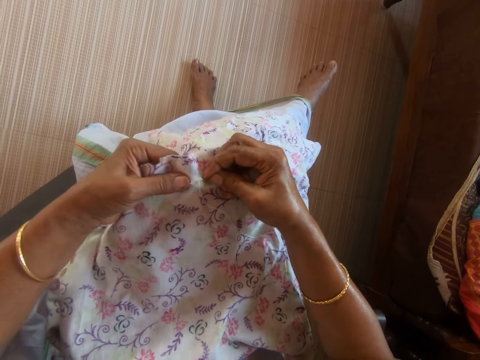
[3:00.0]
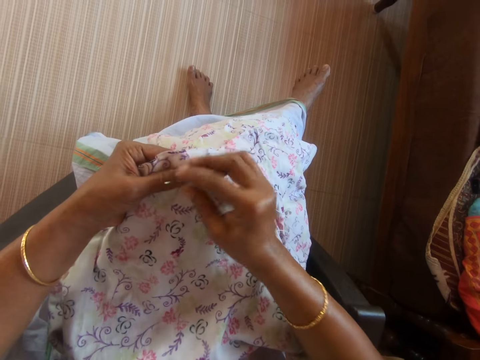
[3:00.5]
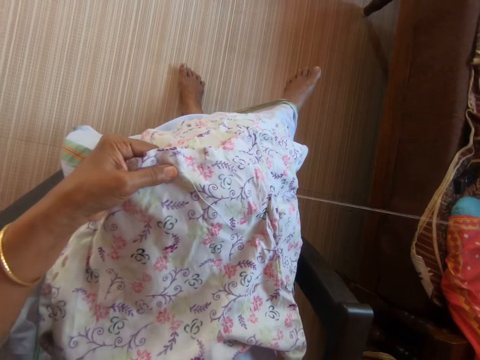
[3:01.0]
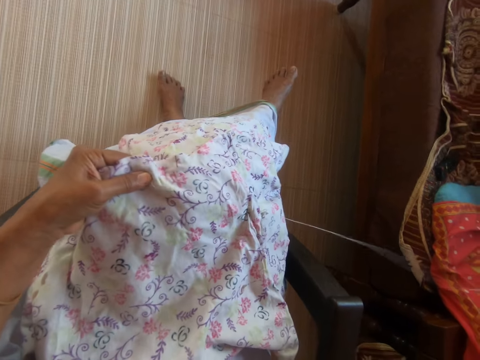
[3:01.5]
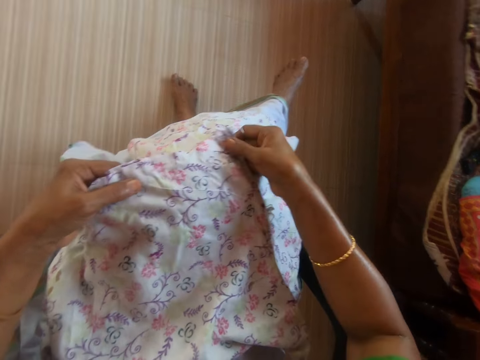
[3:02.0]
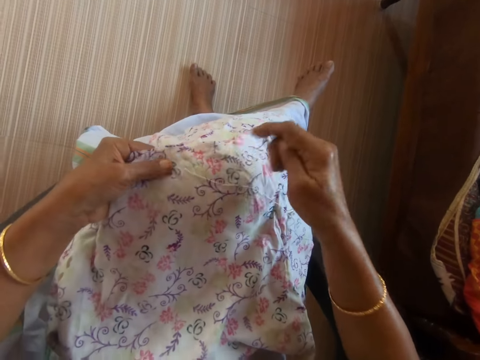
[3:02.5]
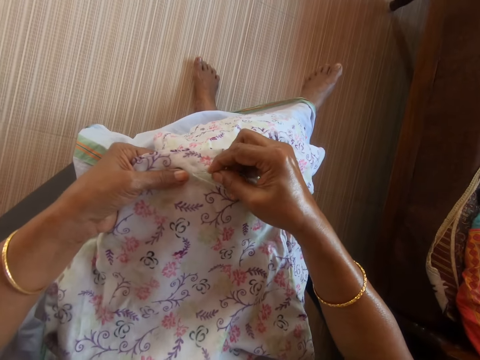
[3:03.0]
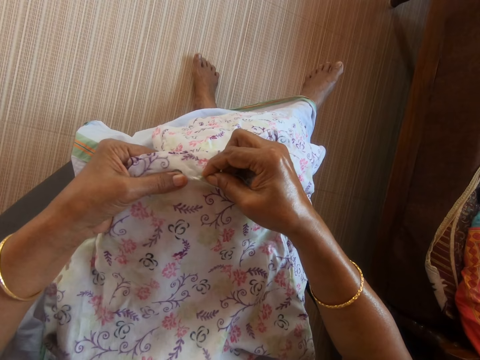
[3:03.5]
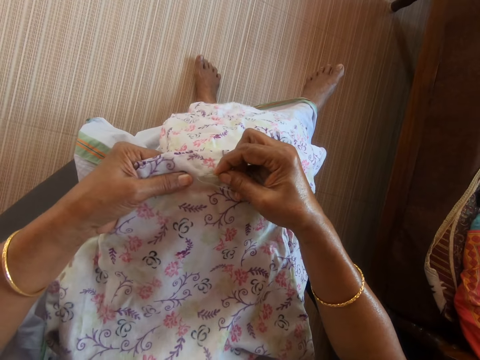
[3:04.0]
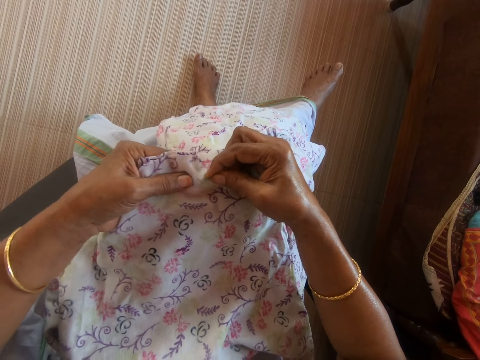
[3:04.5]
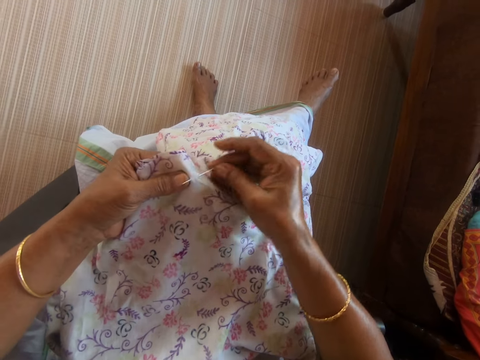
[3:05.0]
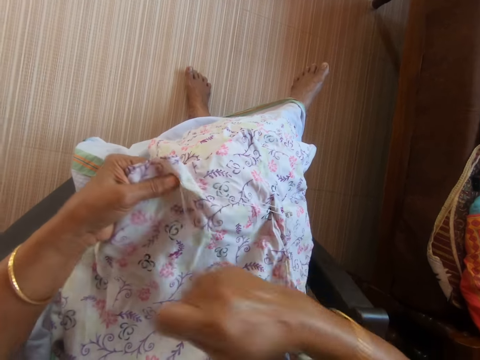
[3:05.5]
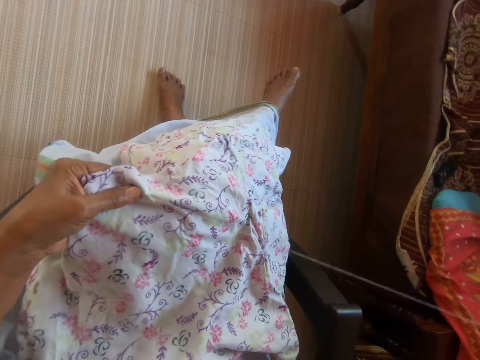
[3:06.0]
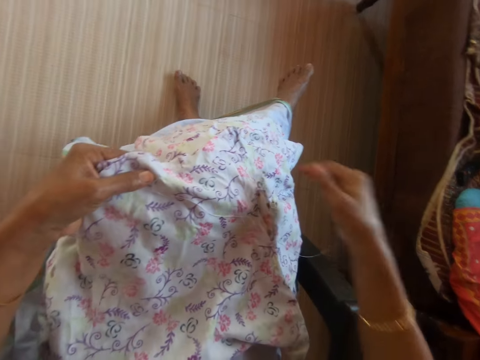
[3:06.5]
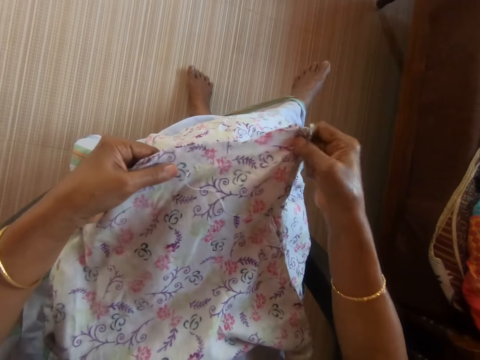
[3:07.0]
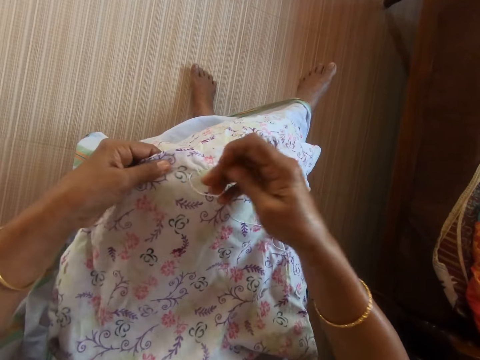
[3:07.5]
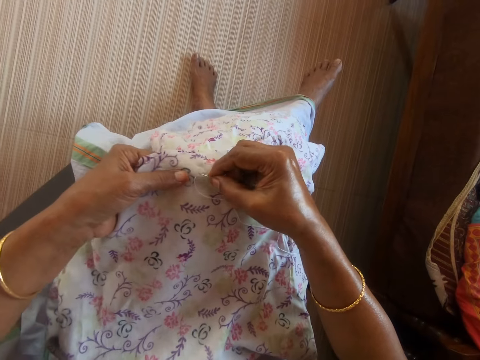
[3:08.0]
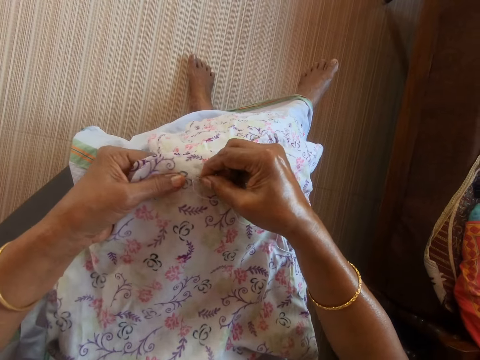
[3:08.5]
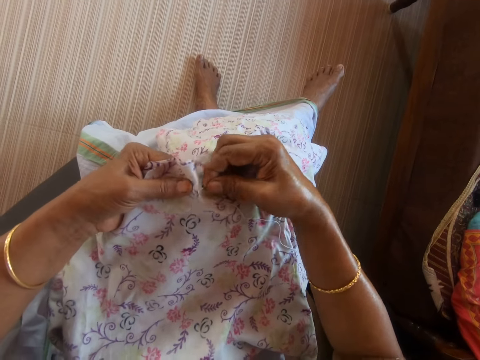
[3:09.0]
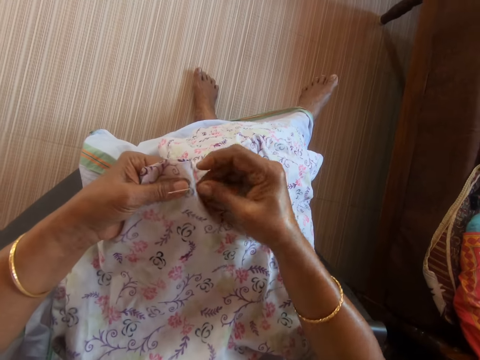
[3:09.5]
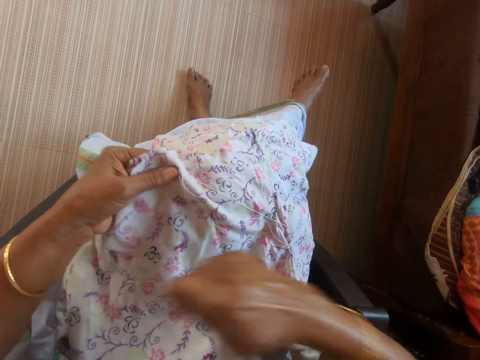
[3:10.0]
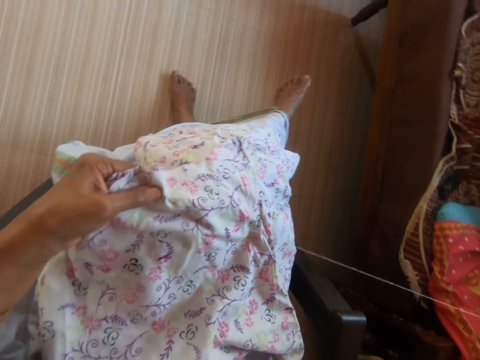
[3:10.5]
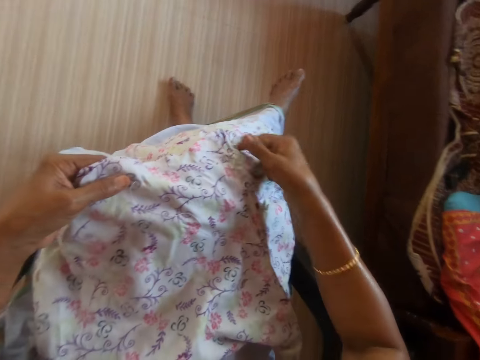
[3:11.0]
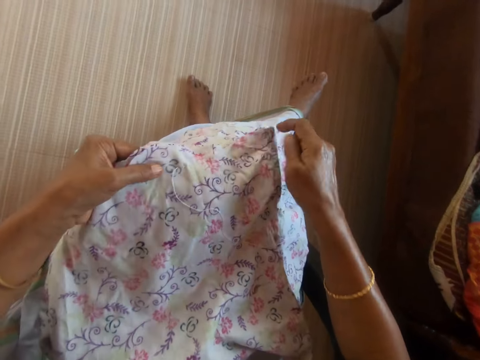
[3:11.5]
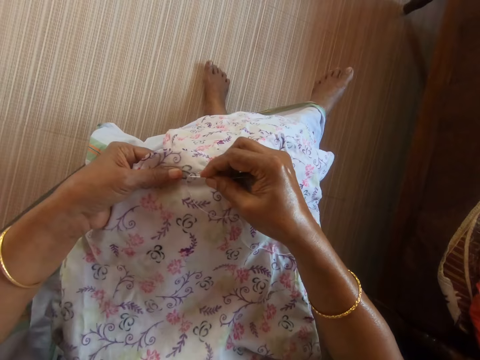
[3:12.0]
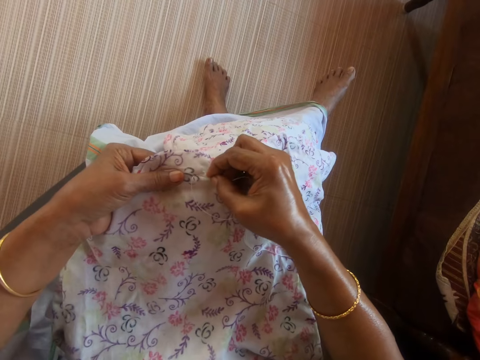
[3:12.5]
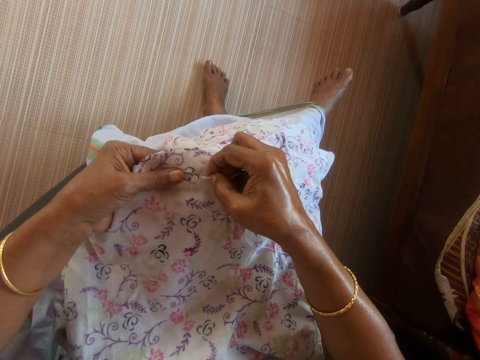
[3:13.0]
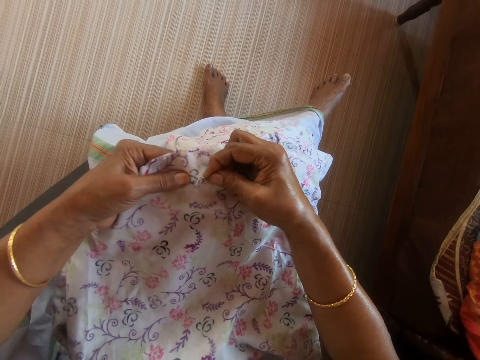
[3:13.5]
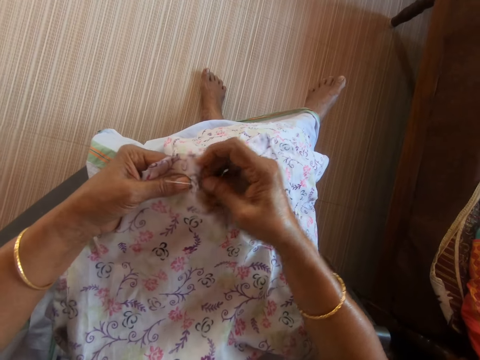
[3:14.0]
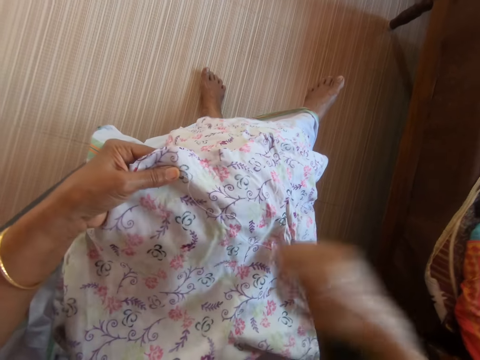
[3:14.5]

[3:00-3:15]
The camera wearer straightens the fabric on her lap with her right hand. She sews the fabric on her lap with the needle and thread in her right hand. She straightens the fabric on her lap with her right hand. She sews the fabric on her lap with the needle and thread in her right hand. She straightens the fabric on her lap with her right hand. She sews the fabric on her lap with the needle and thread in her right hand.

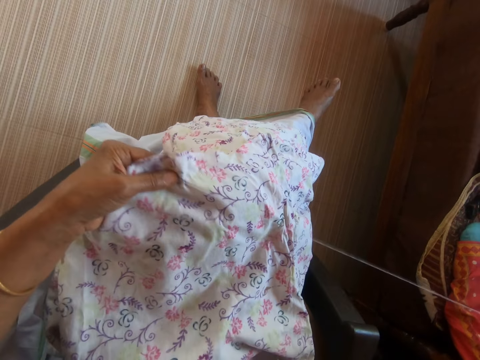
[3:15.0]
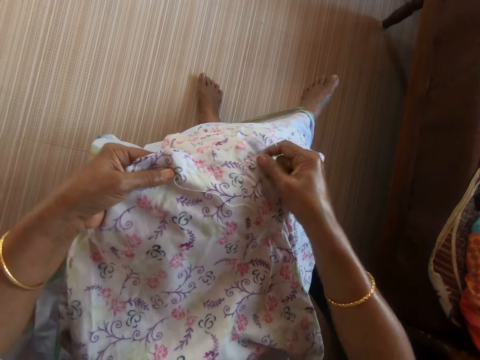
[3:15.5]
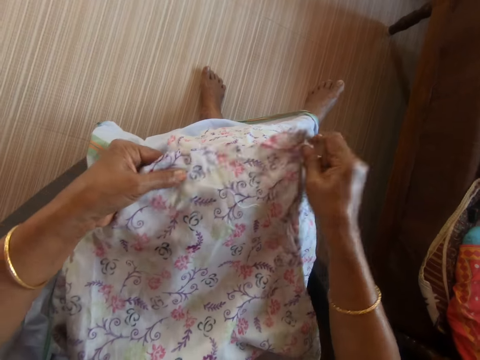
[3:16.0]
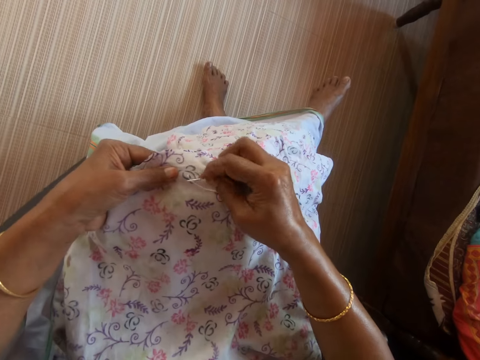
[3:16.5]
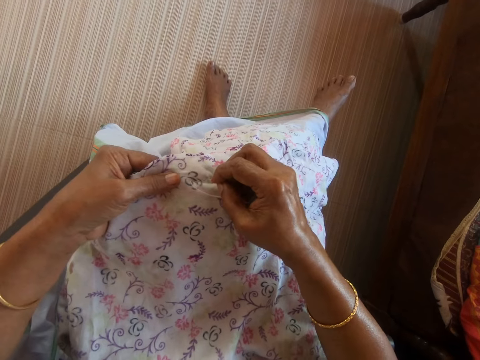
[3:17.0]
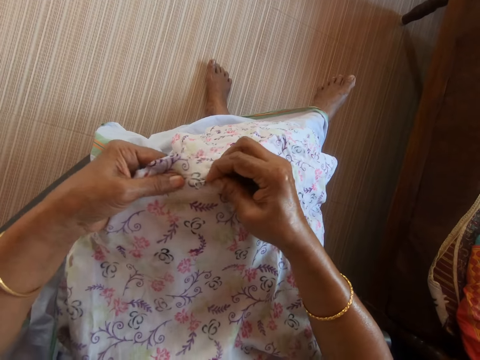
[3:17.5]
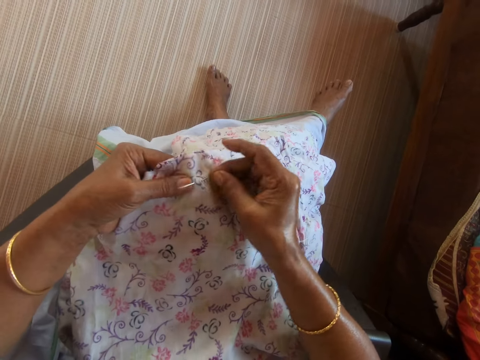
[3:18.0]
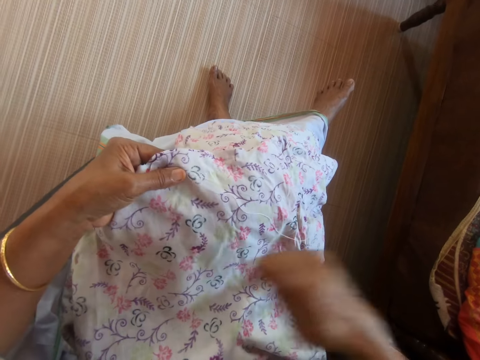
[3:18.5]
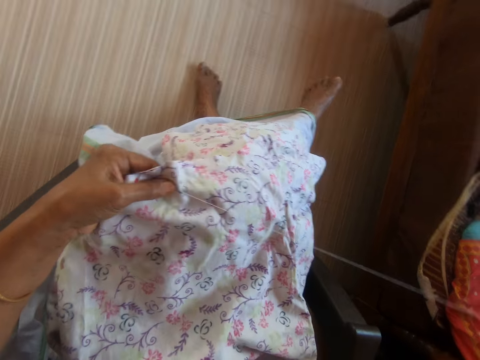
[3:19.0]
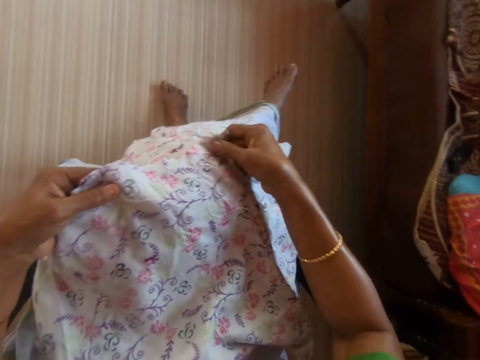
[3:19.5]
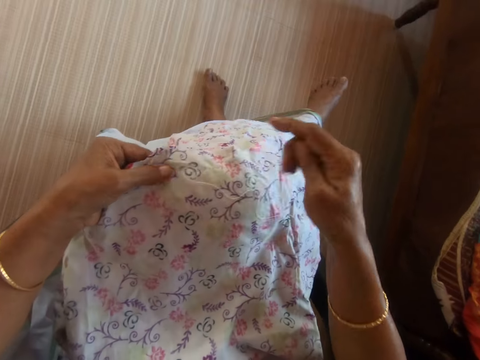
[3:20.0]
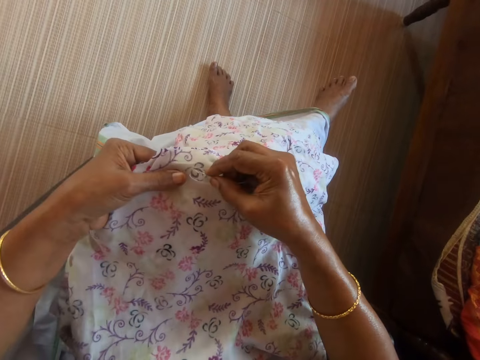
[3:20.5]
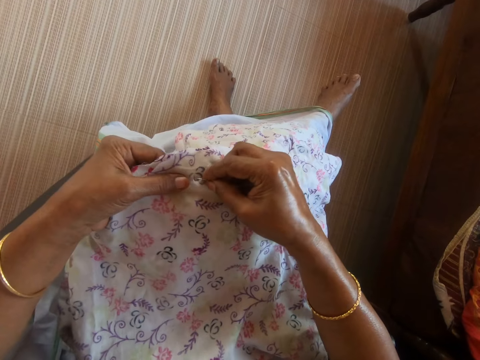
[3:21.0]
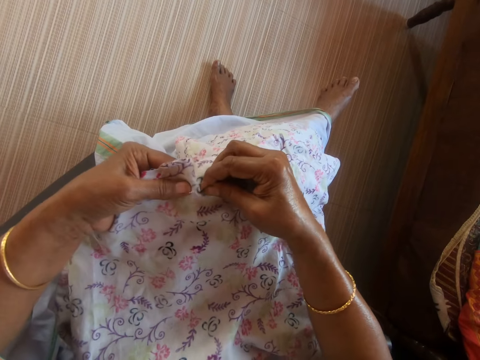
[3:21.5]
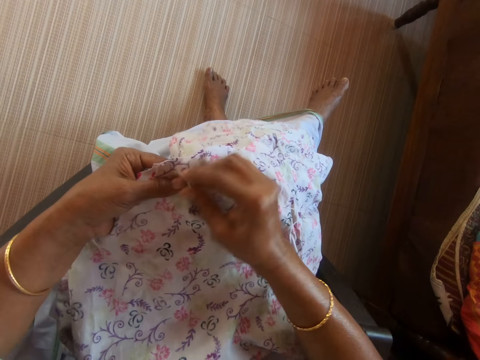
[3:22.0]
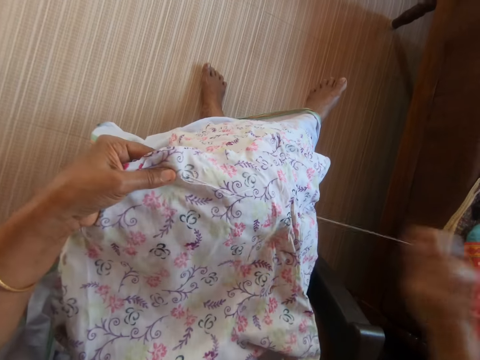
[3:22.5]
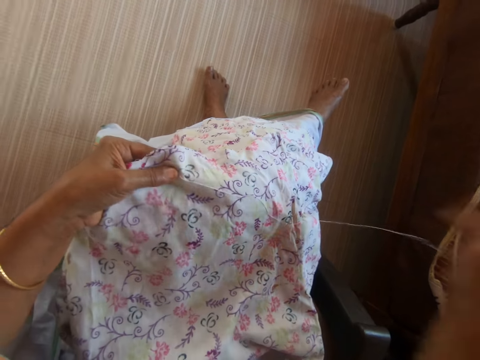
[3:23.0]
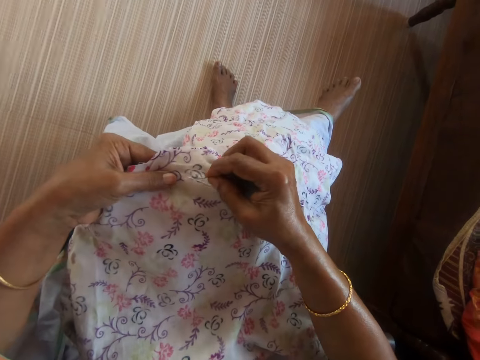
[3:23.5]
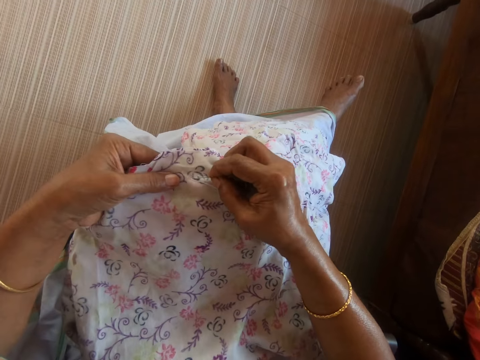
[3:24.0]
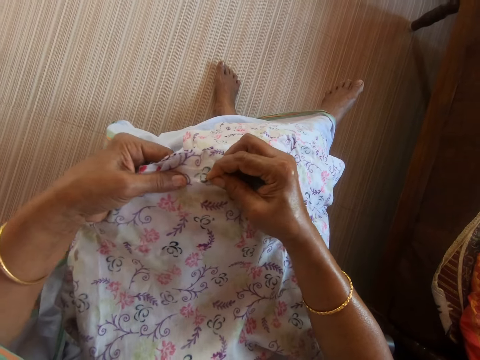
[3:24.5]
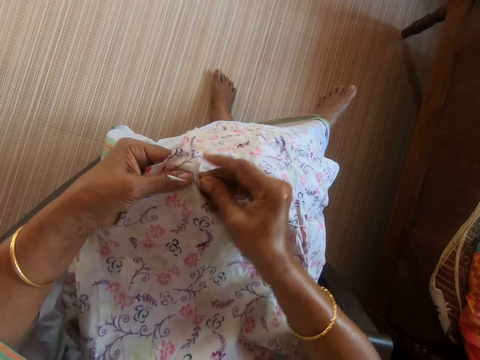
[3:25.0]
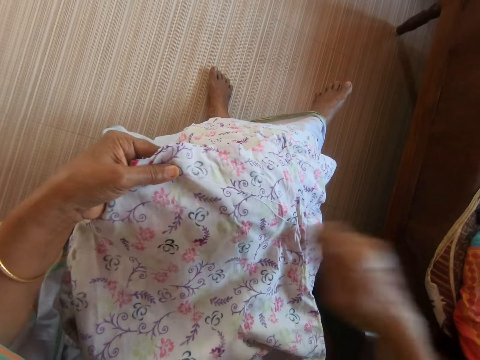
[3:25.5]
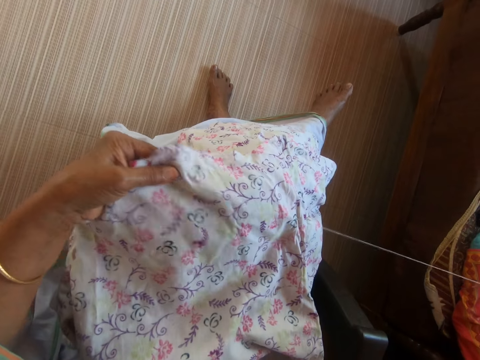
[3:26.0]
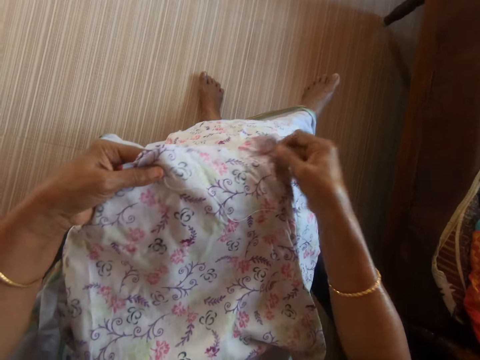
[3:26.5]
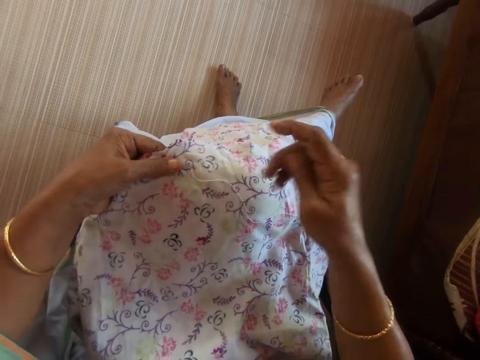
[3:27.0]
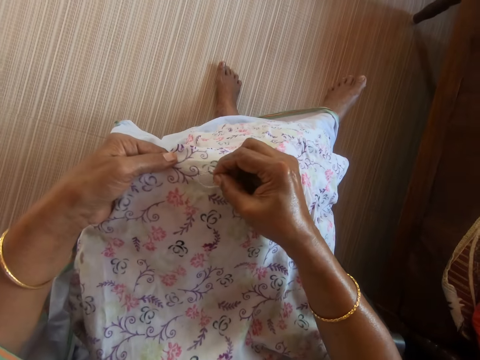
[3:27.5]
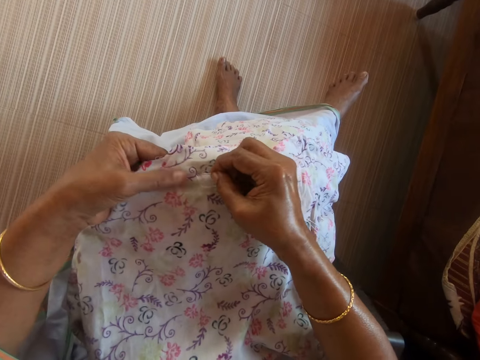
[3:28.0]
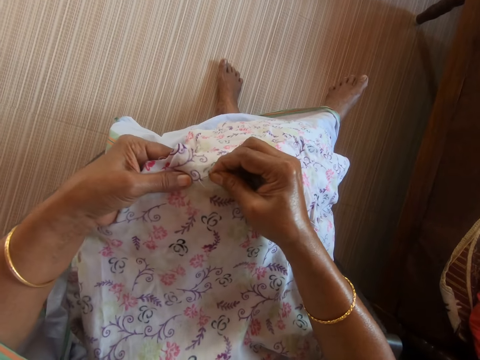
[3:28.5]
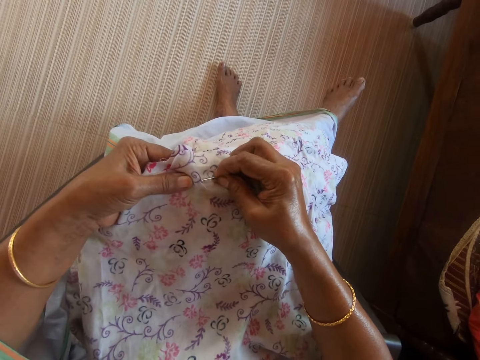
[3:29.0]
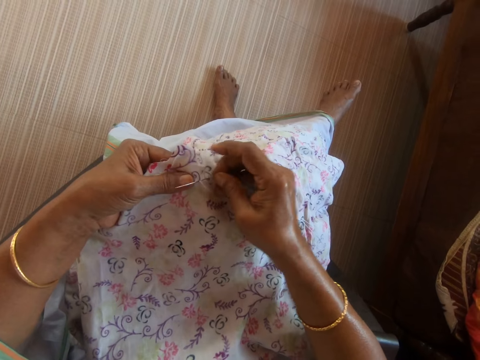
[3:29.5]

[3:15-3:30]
The camera wearer straightens the fabric on her lap with her right hand. She sews the fabric on her lap with the needle and thread in her right hand. She straightens the fabric on her lap with her right hand. She sews the fabric on her lap with the needle and thread in her right hand. She straightens the fabric on her lap with her right hand. She sews the fabric on her lap with the needle and thread in her right hand.
